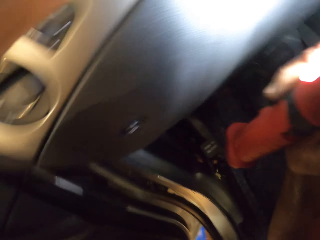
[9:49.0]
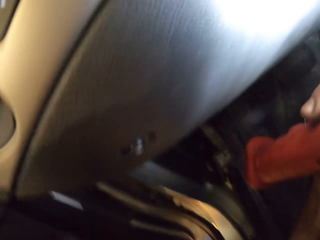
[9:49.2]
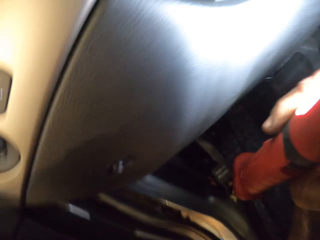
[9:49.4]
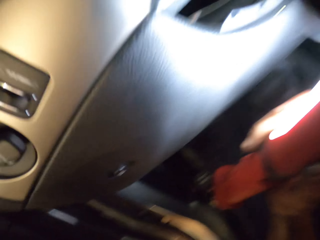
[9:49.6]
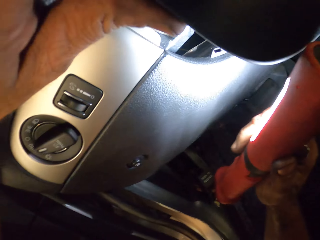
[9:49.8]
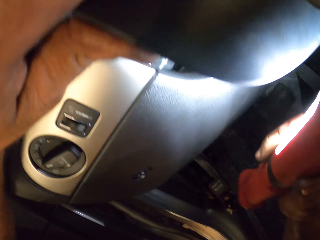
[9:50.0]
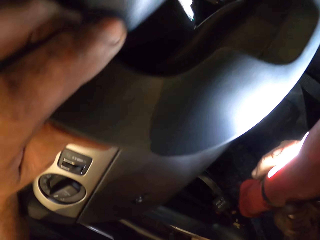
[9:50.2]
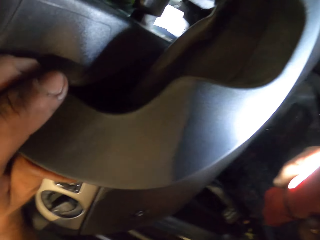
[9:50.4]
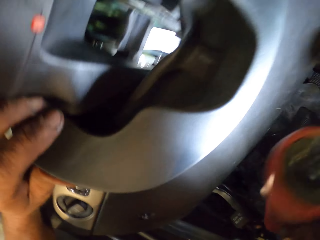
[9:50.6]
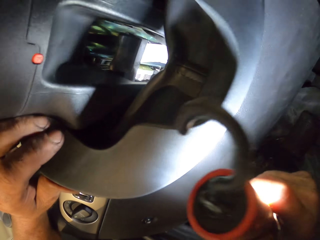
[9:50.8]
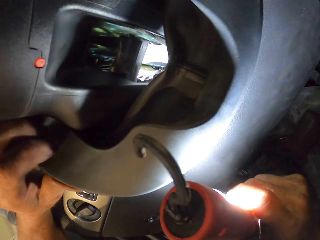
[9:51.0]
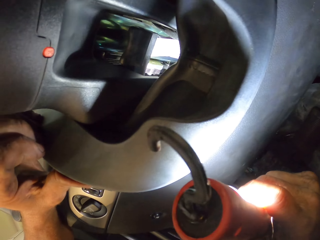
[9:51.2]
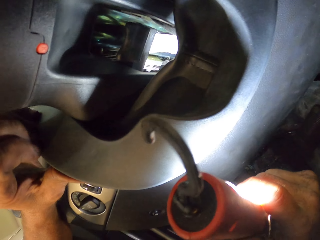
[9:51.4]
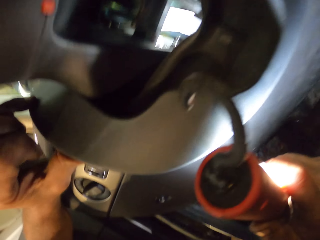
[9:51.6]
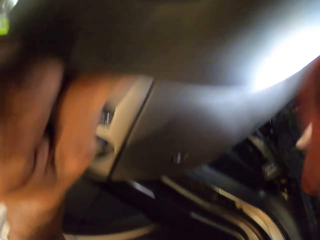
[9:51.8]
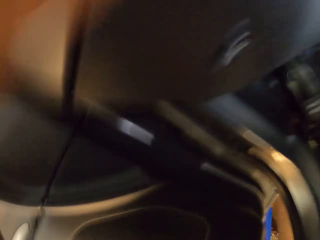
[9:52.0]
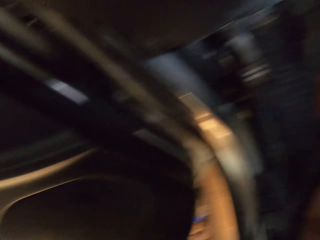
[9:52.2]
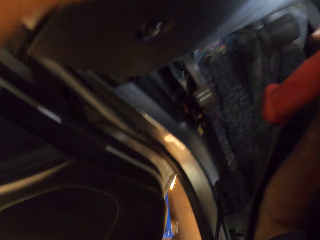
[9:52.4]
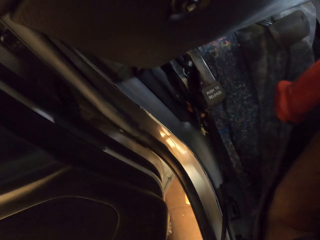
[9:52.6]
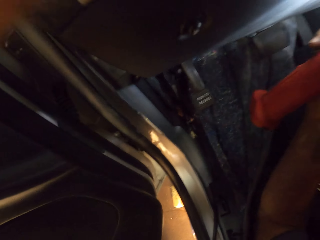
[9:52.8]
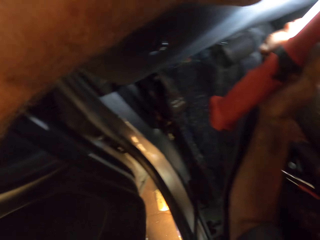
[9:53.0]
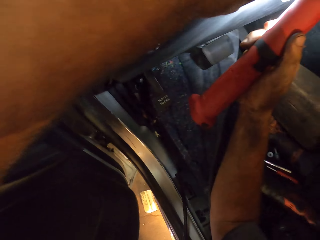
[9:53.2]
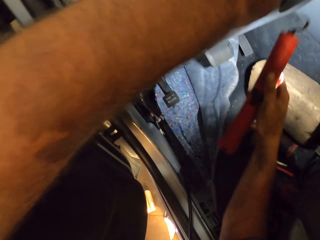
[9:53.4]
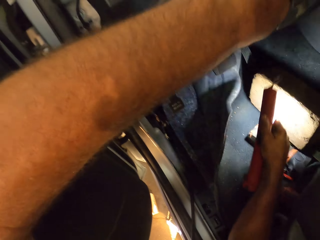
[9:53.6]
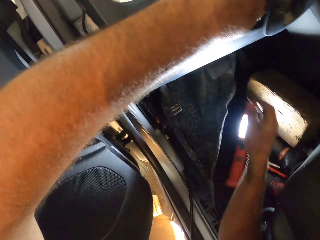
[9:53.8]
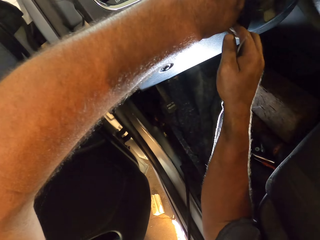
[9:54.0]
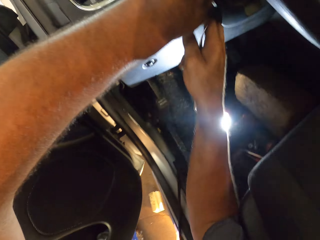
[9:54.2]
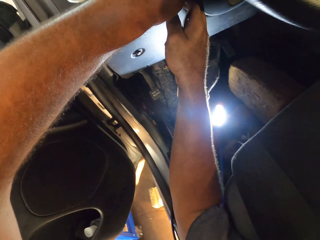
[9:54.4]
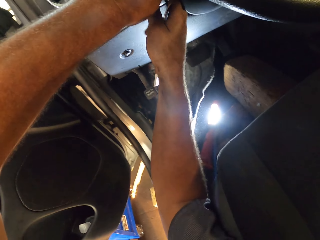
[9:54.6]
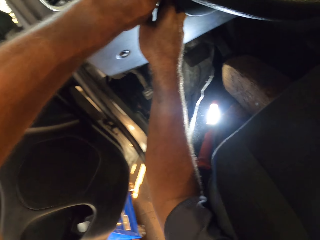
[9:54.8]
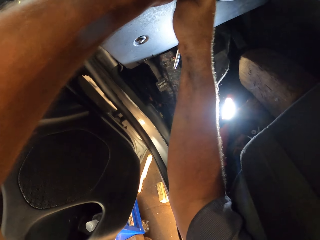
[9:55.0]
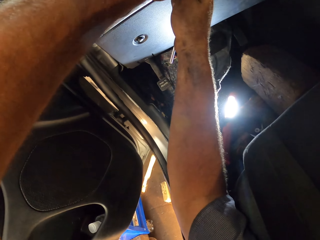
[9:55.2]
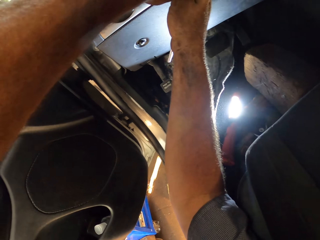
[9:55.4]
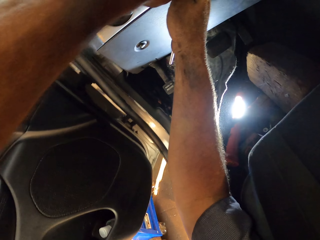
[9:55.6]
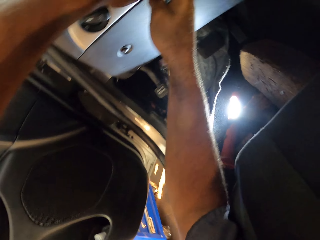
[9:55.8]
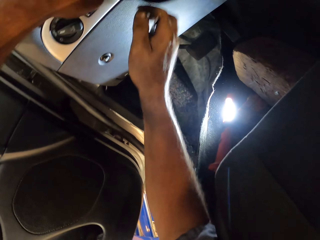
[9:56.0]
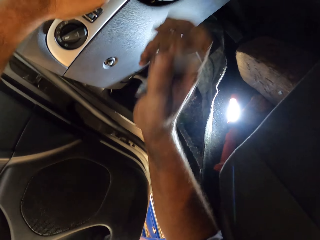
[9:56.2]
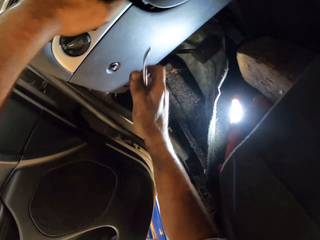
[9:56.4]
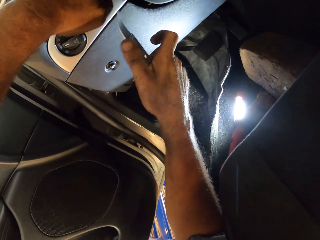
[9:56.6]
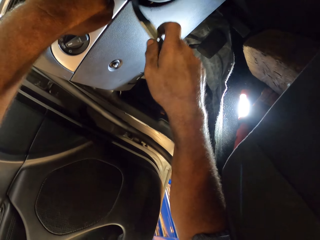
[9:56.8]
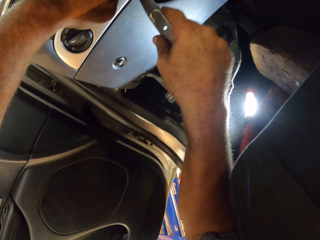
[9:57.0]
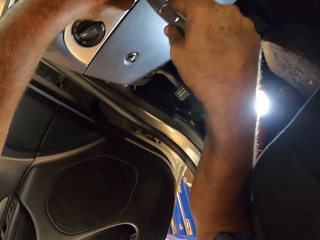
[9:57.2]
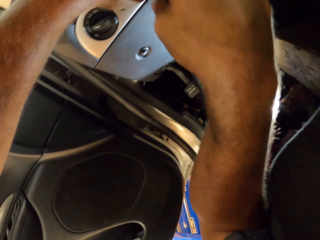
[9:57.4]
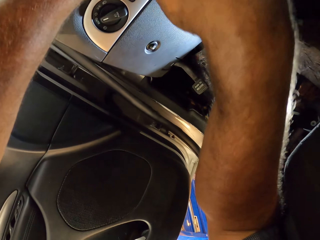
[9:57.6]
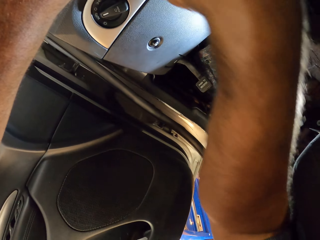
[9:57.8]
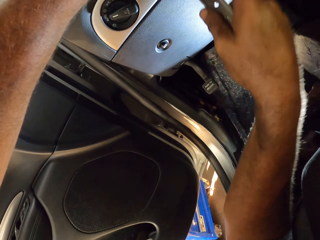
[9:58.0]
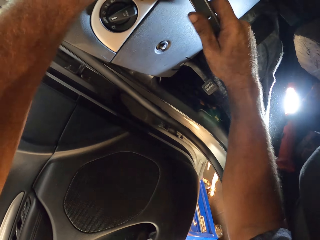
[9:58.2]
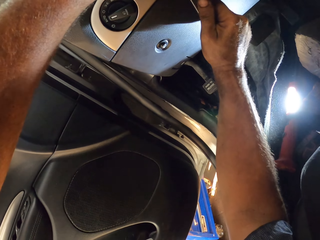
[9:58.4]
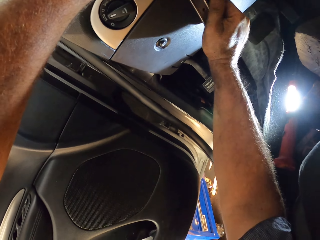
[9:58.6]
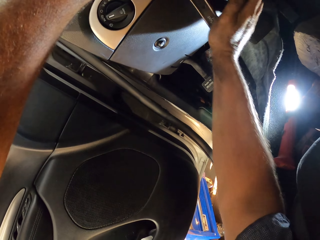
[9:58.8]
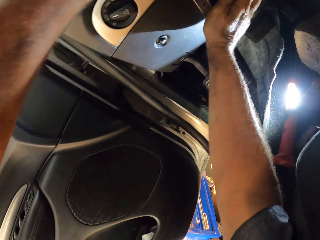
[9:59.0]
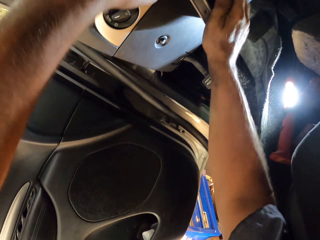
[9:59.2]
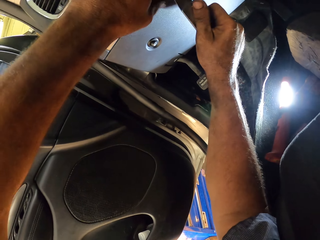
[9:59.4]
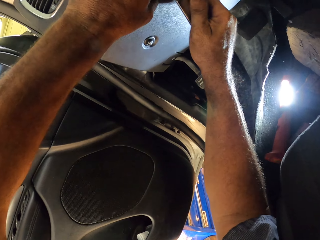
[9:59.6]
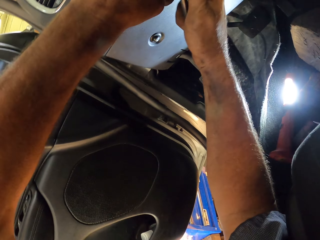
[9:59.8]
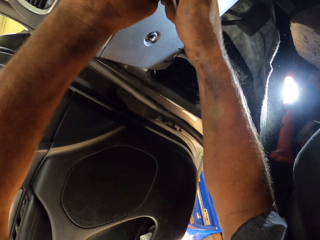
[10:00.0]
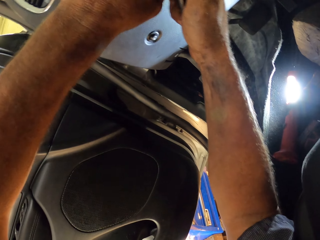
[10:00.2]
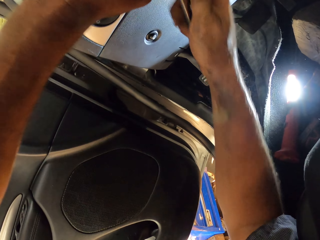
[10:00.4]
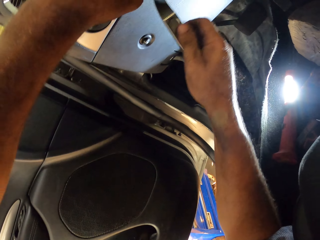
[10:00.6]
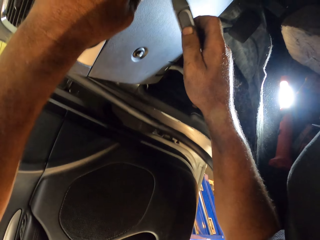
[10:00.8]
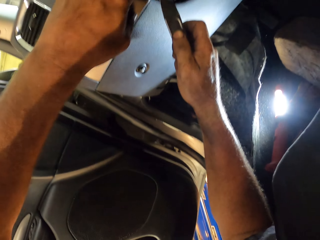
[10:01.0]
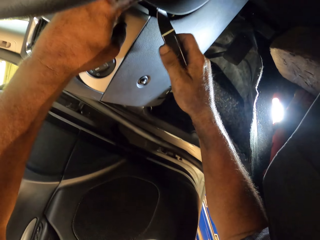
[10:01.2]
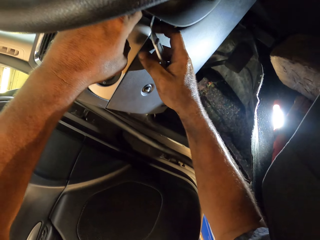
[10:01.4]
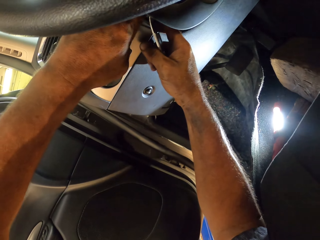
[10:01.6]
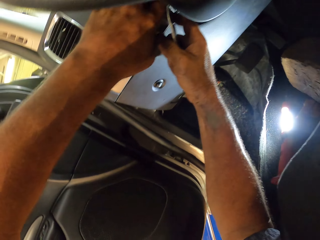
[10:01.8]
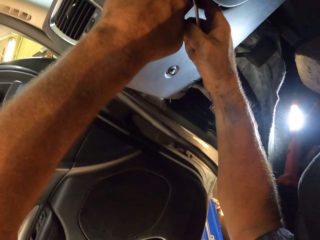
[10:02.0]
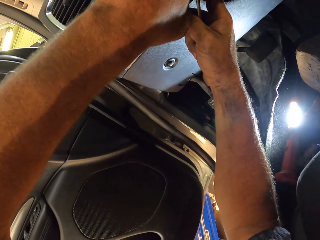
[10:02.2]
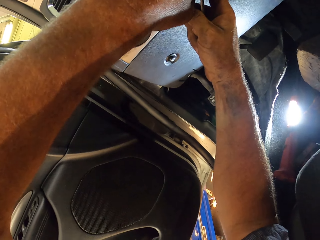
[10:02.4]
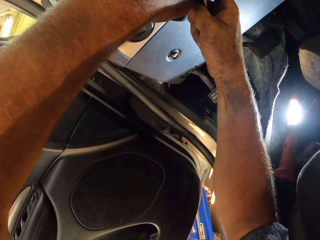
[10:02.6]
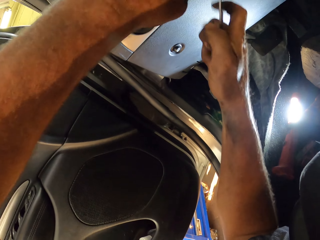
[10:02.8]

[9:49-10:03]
The camera wearer puts his hand on the dashboard. He looks at the dashboard. He puts the torch down. He pulls the cover. He holds the dashboard. He inserts the metal in the dashboard cover. He loosens the dashboard cover.

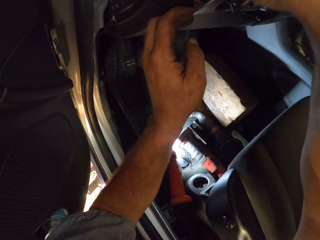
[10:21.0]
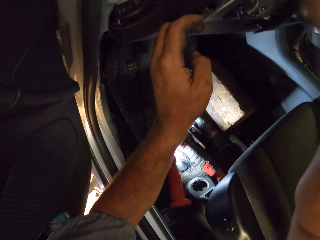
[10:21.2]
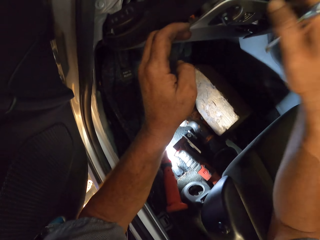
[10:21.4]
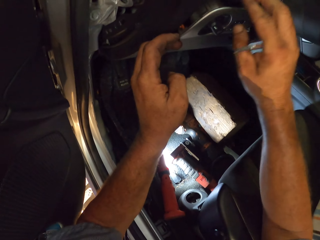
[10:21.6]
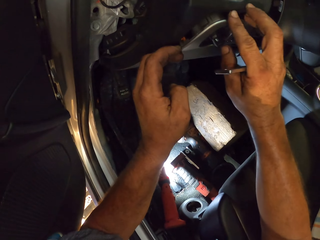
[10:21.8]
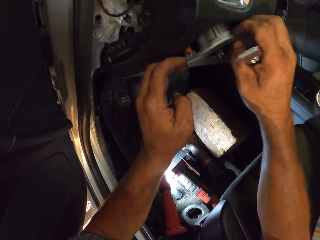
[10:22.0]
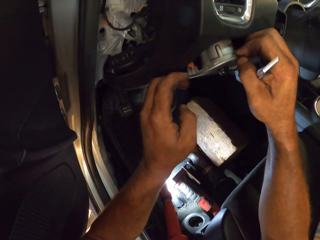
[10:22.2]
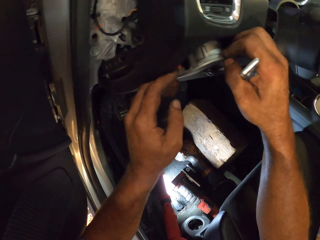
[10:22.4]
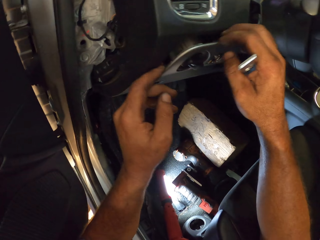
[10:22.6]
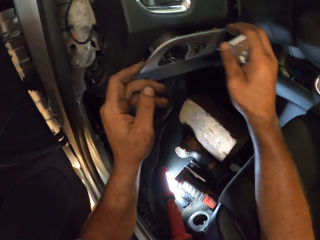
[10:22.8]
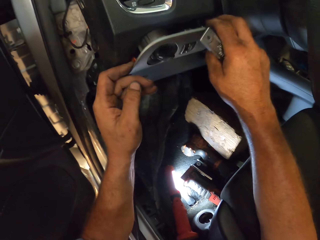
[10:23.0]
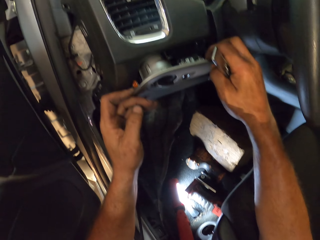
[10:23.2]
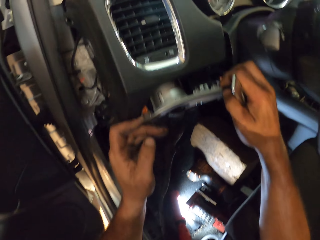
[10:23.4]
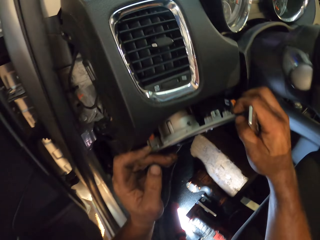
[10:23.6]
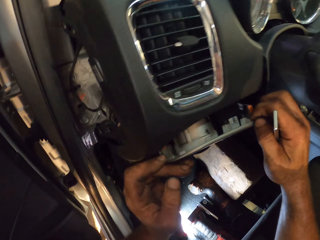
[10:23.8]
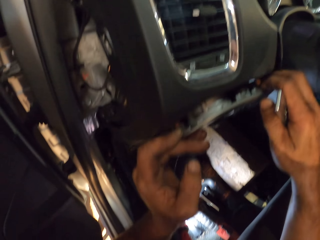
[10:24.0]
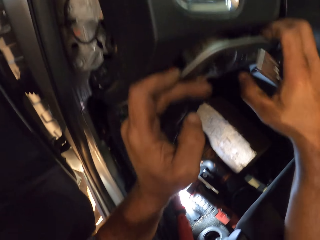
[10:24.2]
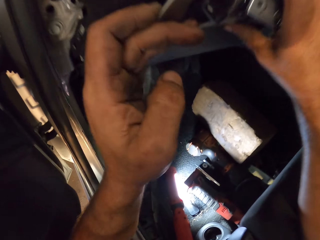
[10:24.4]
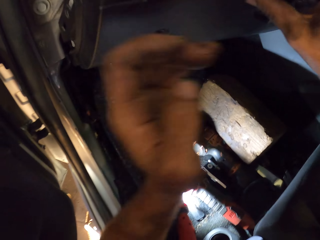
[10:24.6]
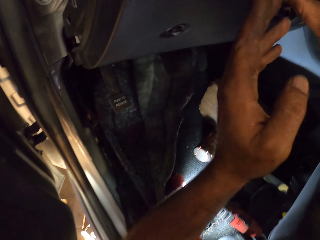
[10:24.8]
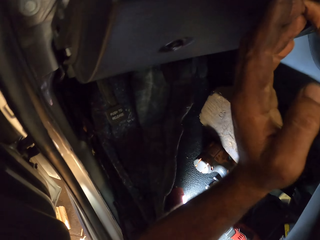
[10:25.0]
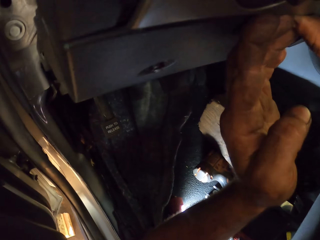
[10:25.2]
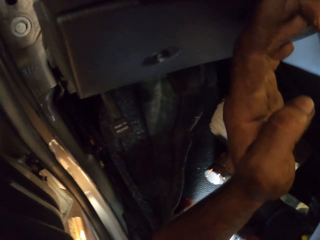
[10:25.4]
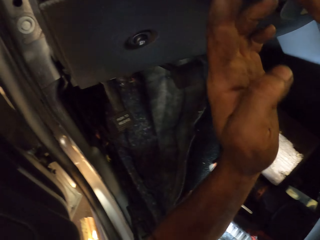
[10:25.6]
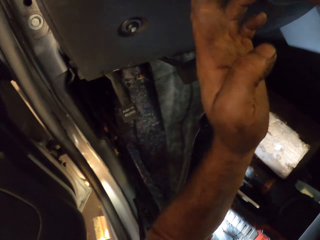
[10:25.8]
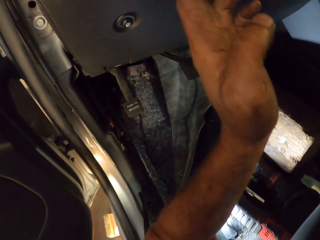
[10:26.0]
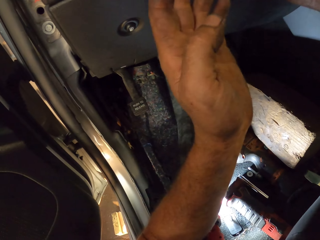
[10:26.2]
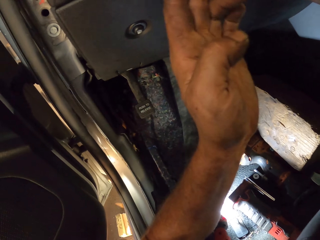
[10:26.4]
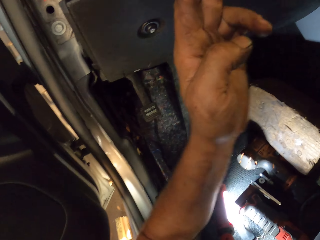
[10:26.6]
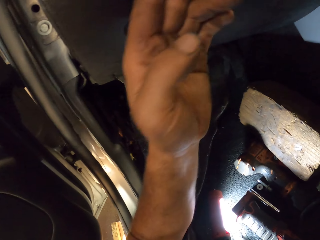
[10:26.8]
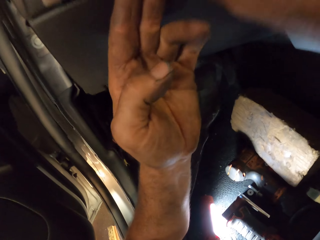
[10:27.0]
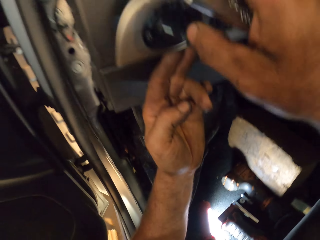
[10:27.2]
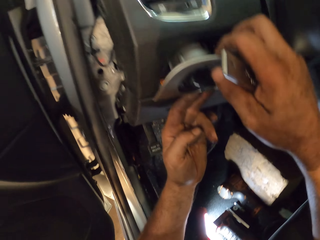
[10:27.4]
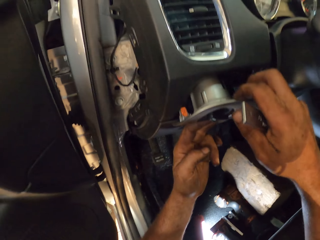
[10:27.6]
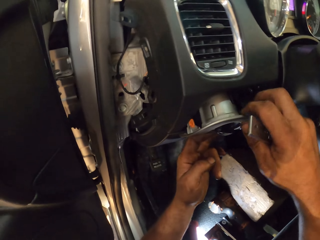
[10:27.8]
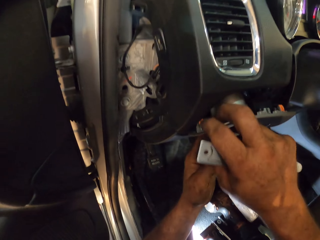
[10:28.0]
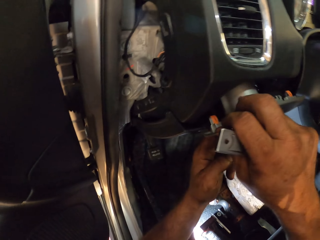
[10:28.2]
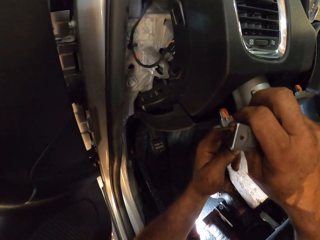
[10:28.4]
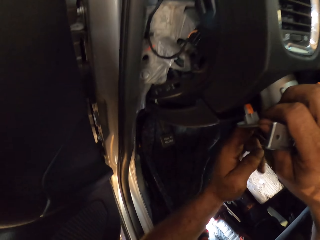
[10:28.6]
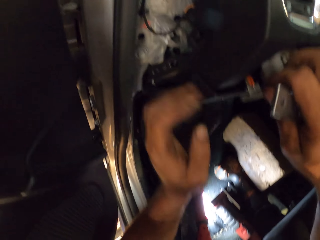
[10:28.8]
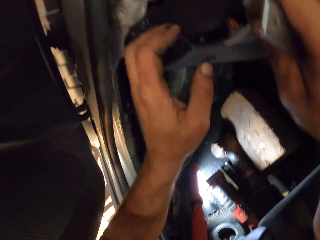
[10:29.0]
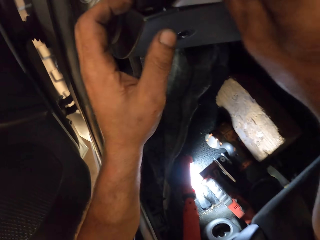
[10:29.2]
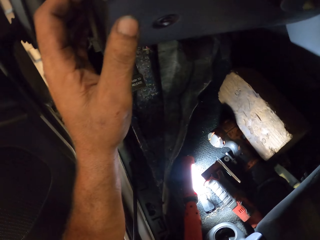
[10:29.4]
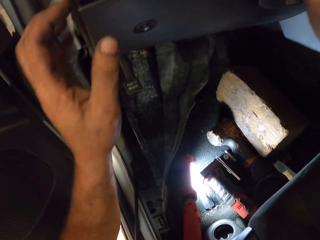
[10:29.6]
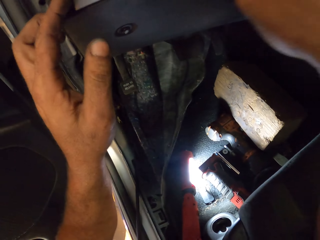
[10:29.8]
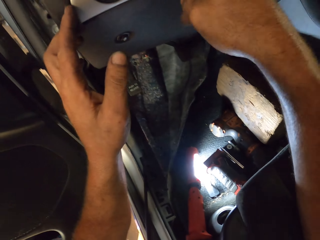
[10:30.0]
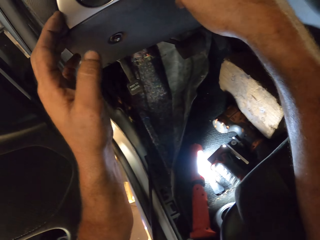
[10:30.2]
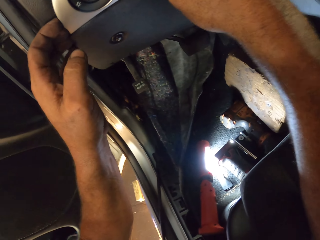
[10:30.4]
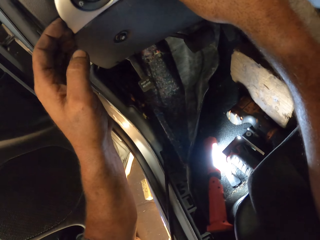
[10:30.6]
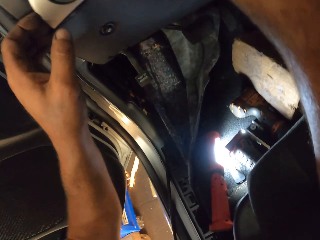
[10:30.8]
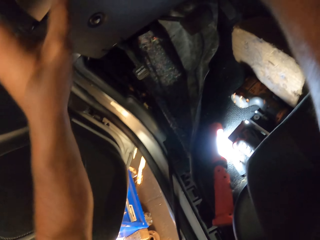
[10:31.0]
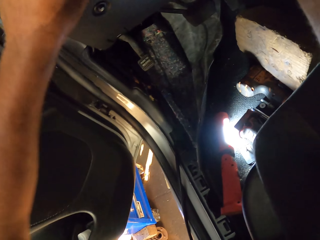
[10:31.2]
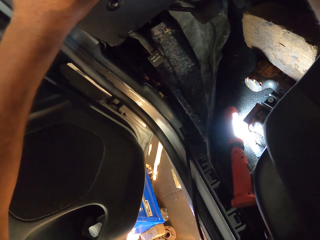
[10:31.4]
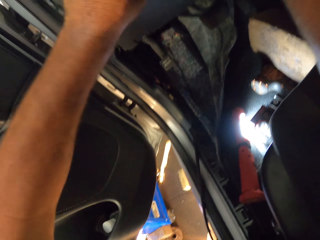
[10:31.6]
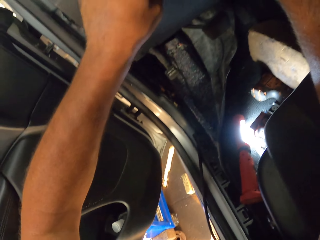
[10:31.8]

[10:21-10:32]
The camera wearer pulls the cover.
